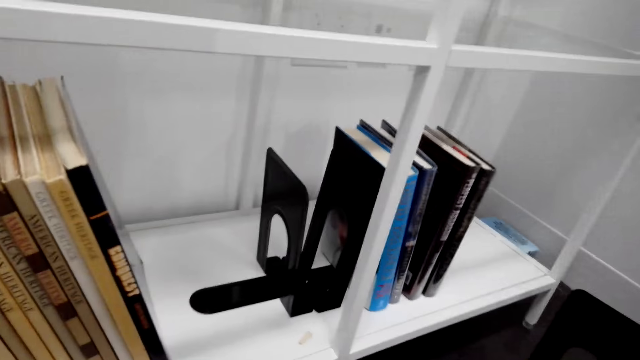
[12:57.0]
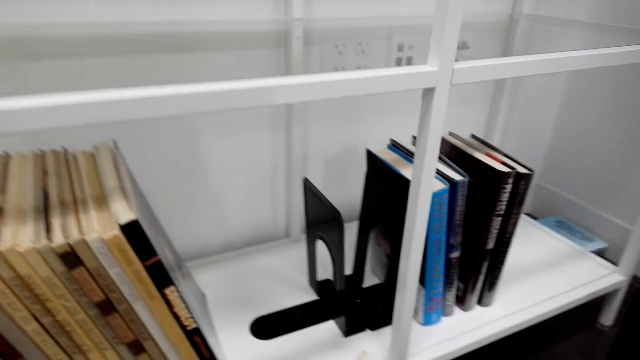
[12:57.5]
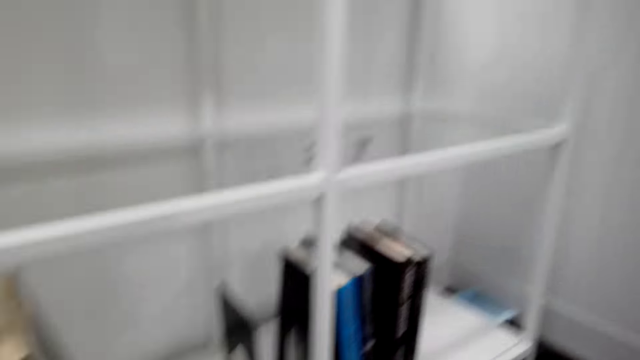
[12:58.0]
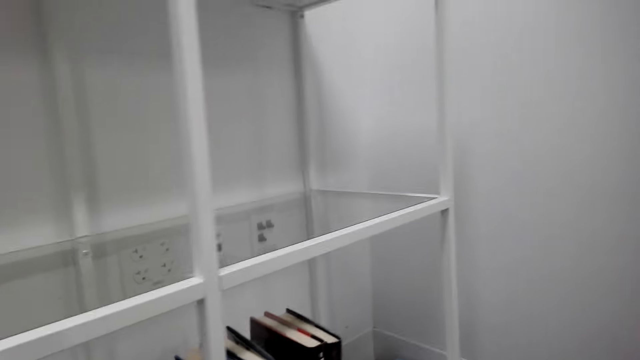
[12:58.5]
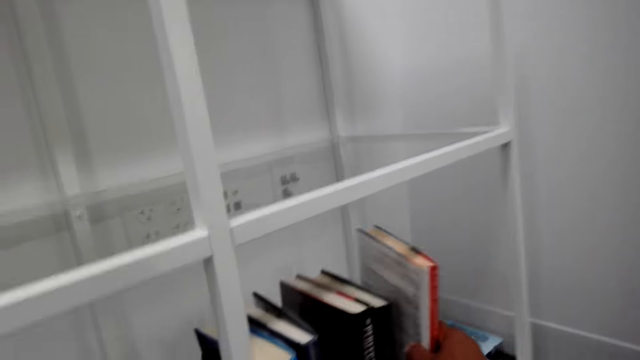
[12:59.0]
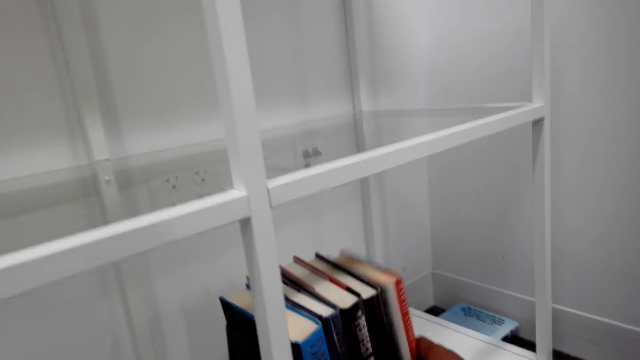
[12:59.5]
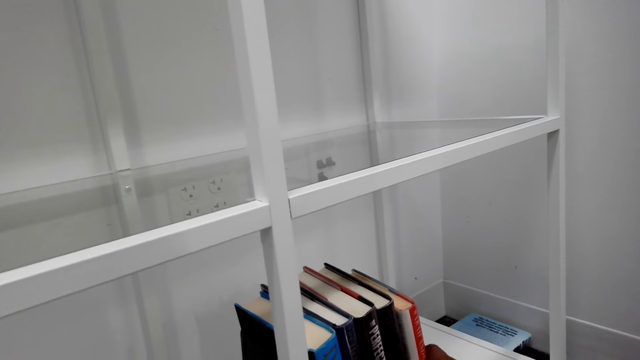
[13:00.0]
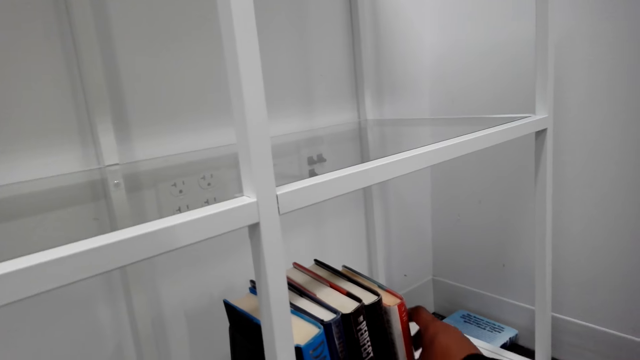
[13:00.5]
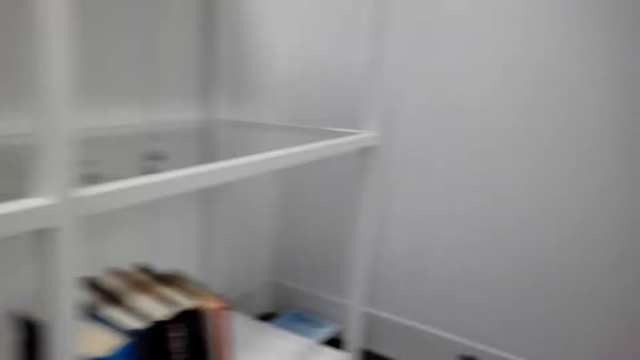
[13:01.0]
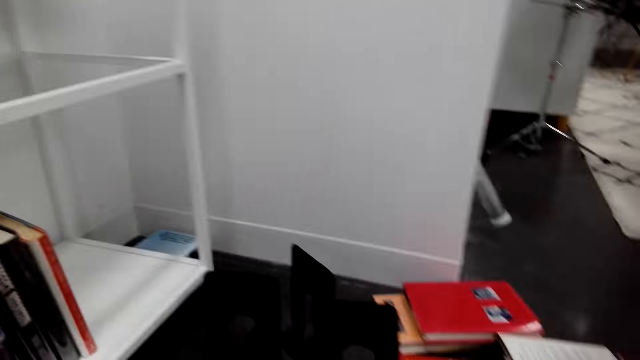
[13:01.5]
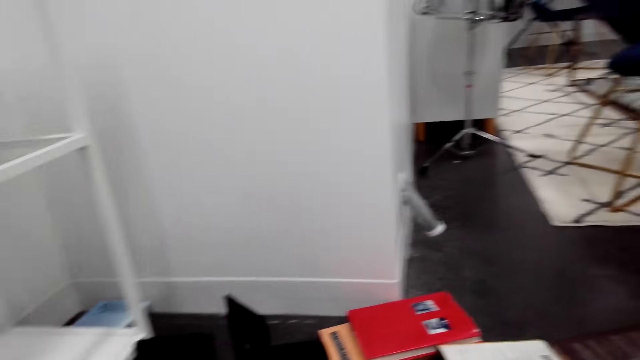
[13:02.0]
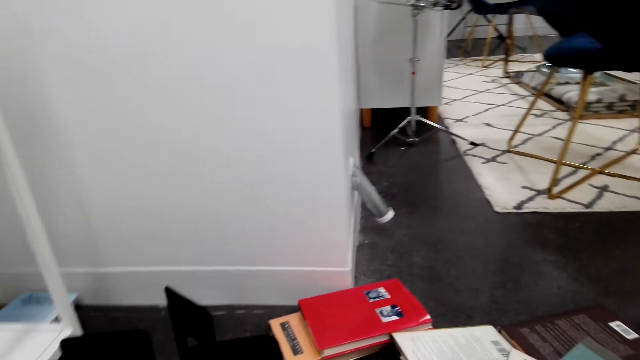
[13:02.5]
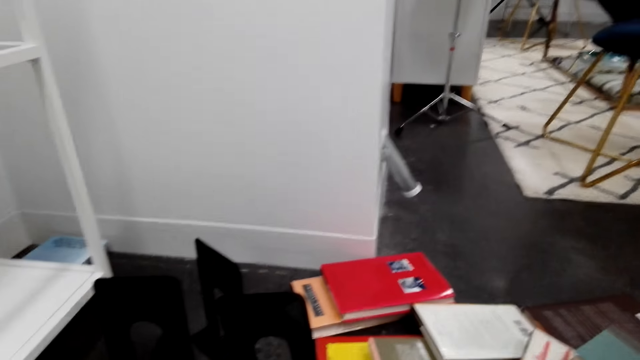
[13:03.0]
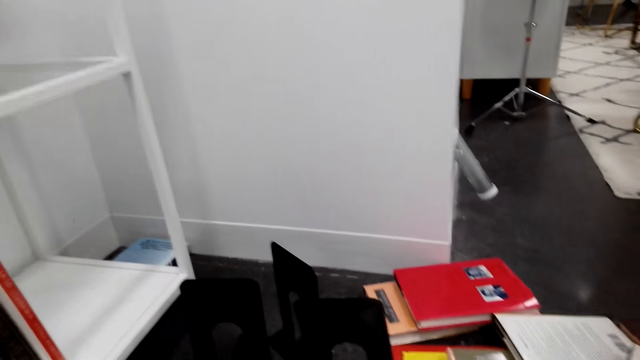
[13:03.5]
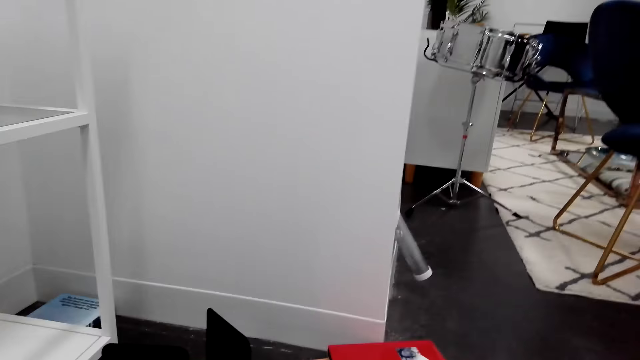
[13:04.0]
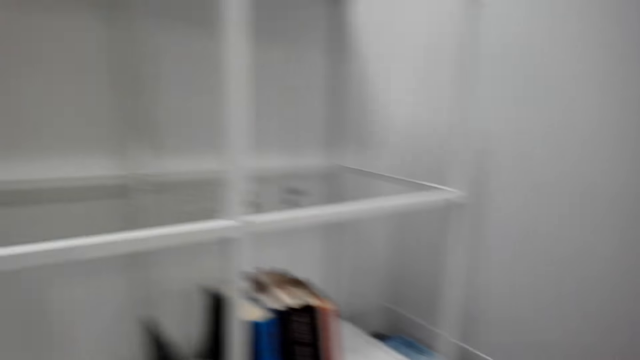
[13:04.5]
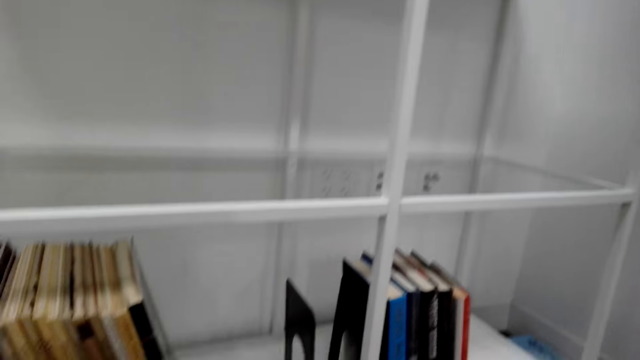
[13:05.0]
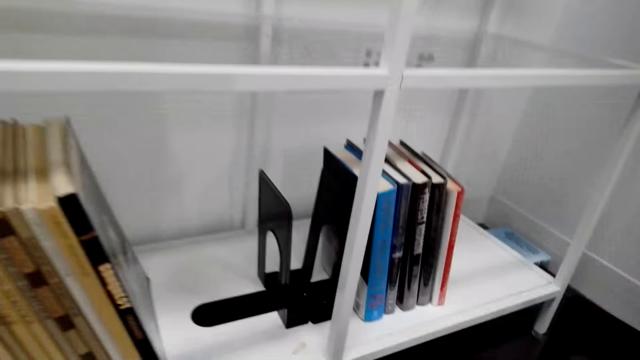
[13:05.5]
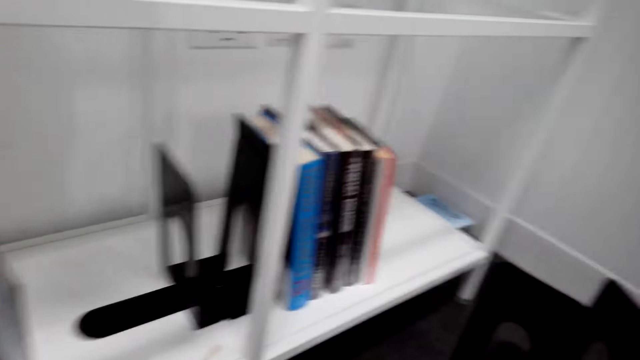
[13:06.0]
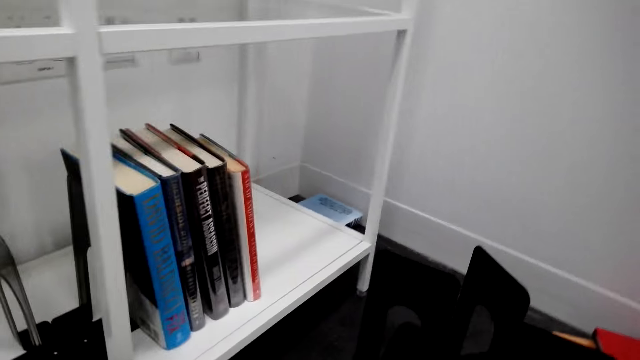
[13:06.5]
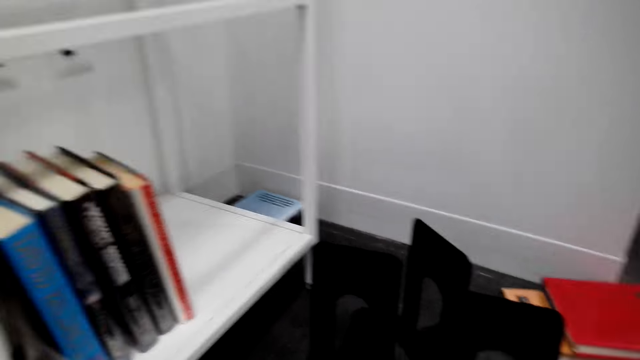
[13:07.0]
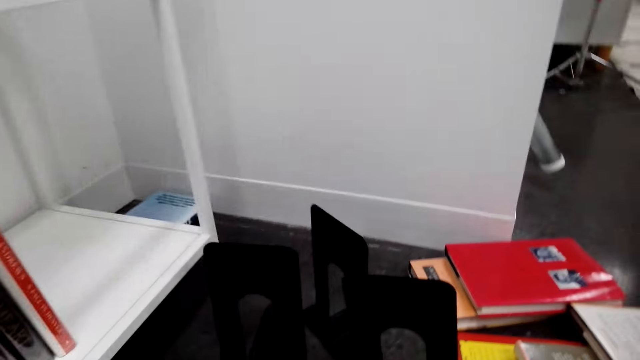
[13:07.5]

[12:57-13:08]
The camera wearer places the book on the shelf. They pick up a book from the floor.

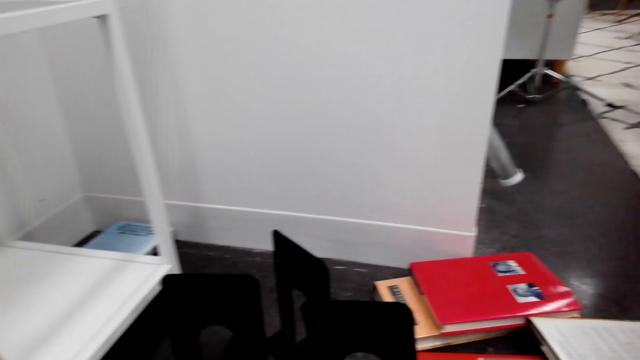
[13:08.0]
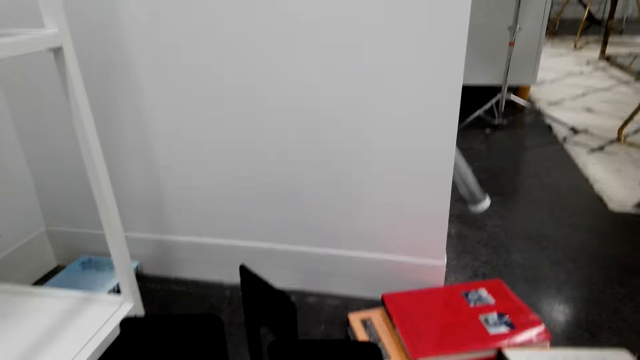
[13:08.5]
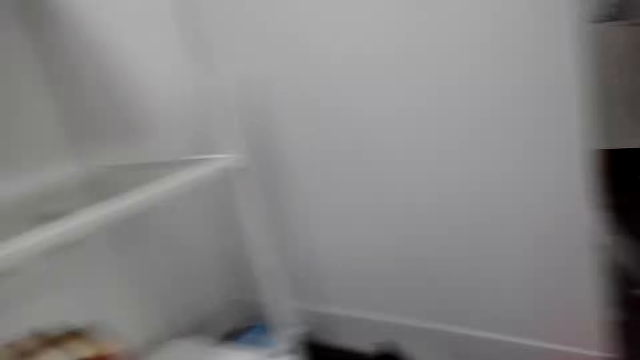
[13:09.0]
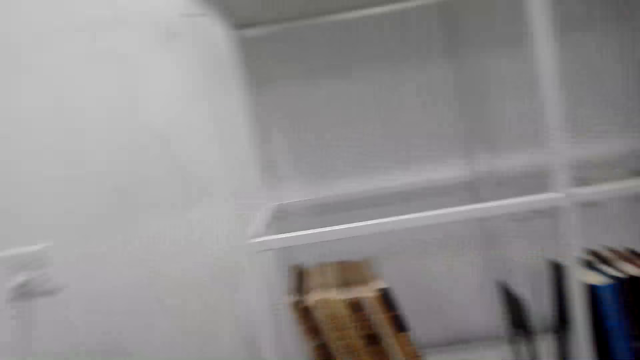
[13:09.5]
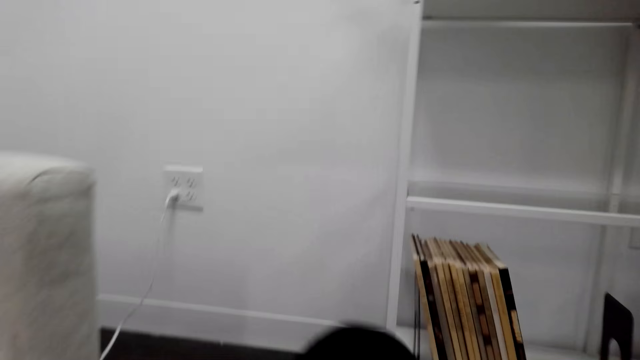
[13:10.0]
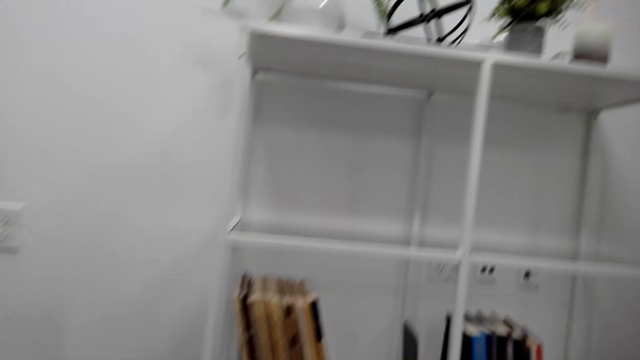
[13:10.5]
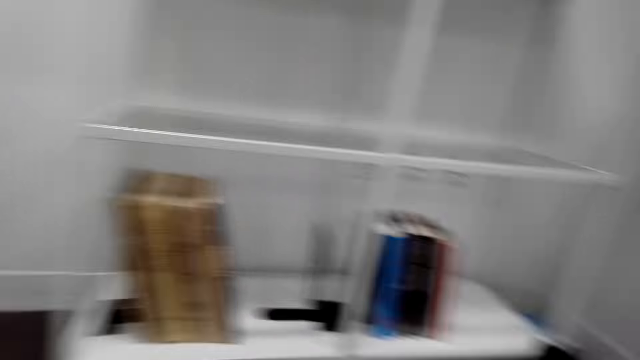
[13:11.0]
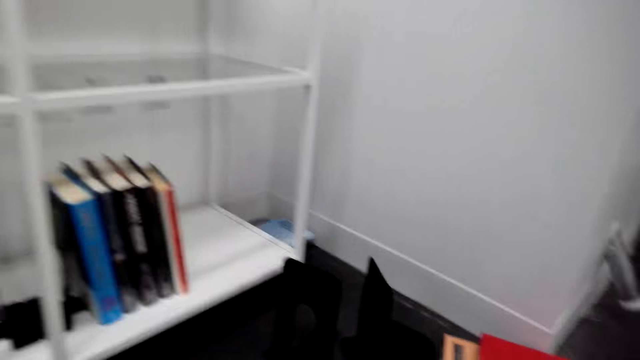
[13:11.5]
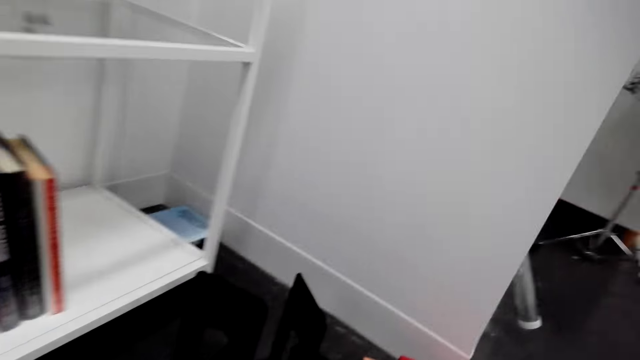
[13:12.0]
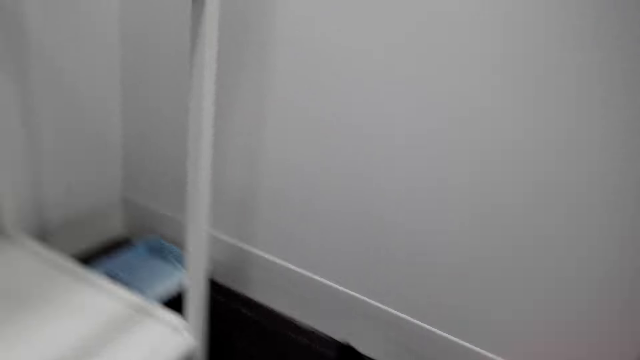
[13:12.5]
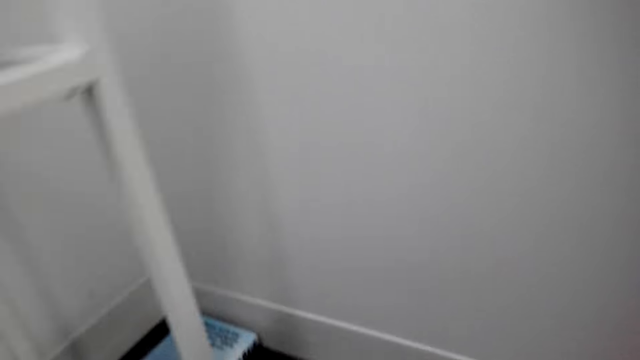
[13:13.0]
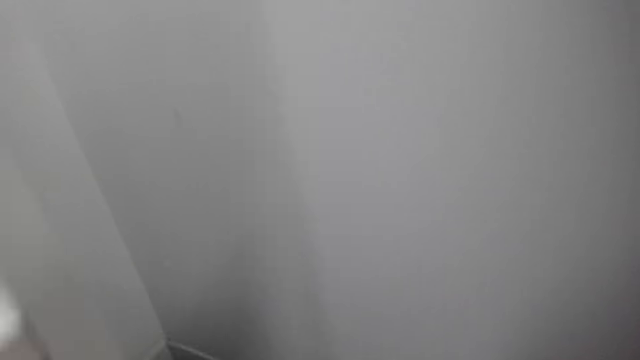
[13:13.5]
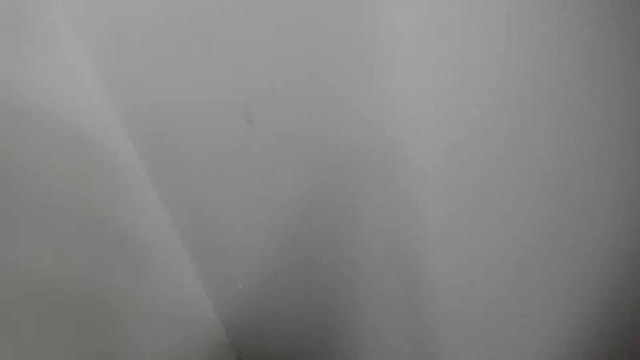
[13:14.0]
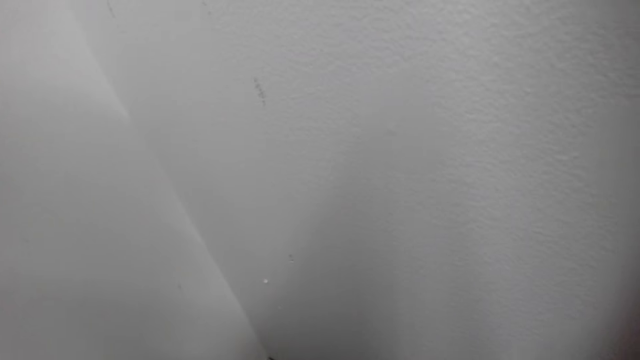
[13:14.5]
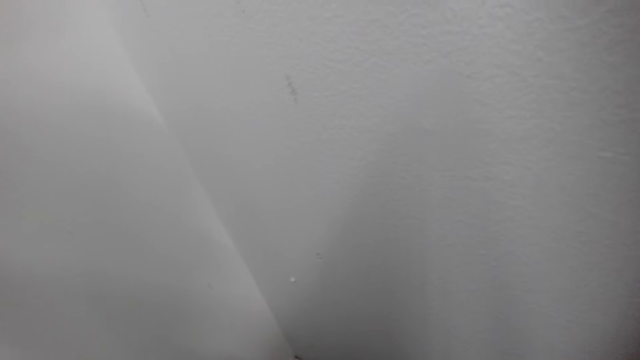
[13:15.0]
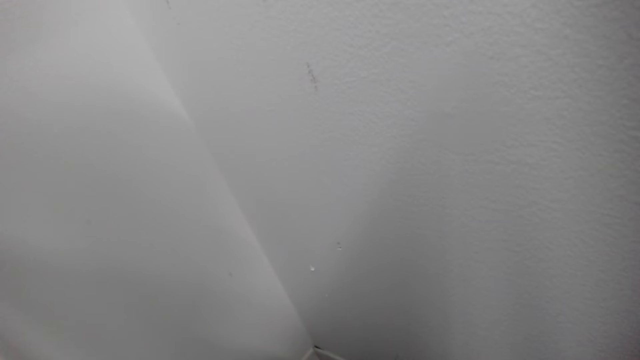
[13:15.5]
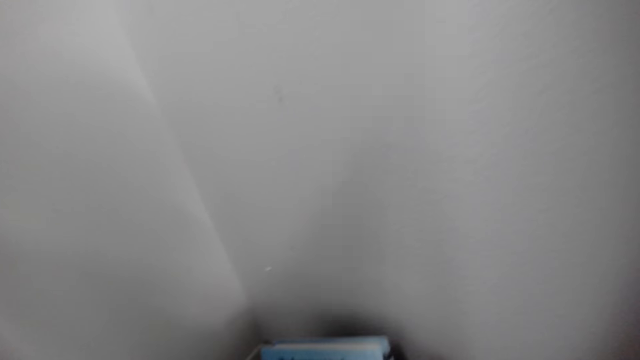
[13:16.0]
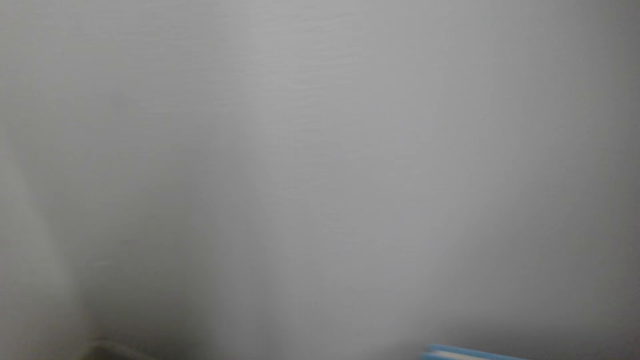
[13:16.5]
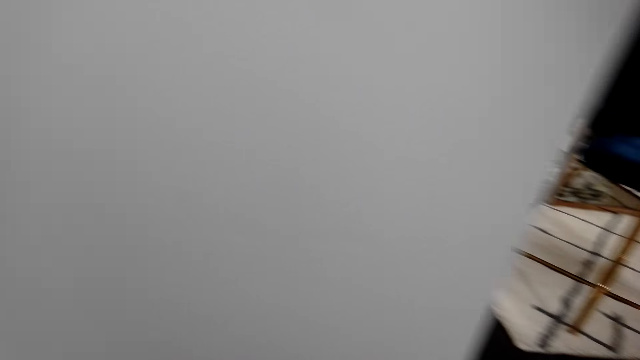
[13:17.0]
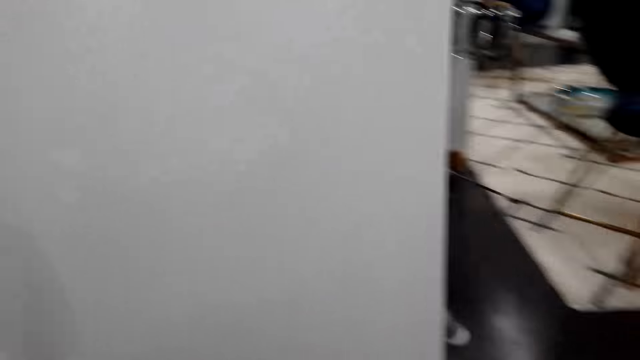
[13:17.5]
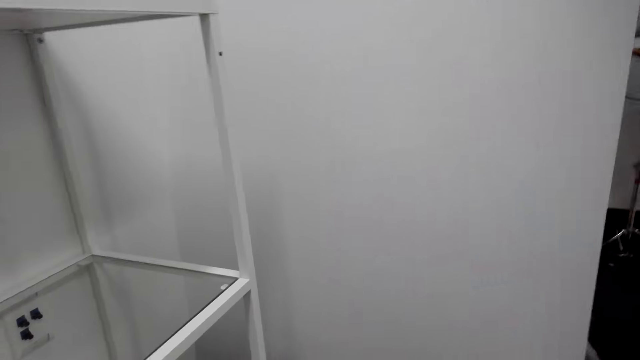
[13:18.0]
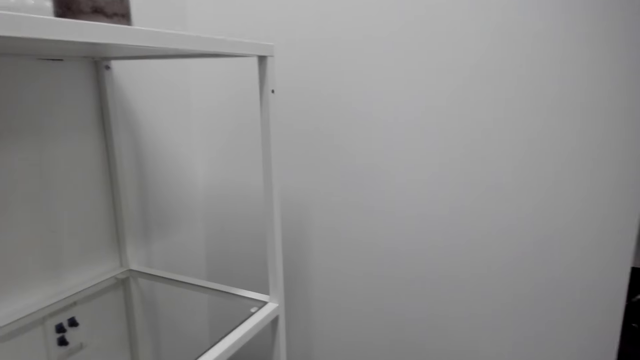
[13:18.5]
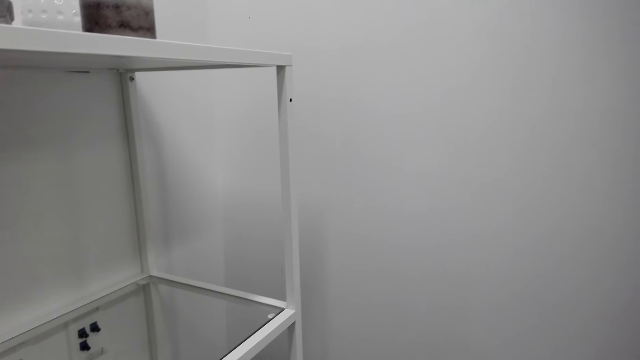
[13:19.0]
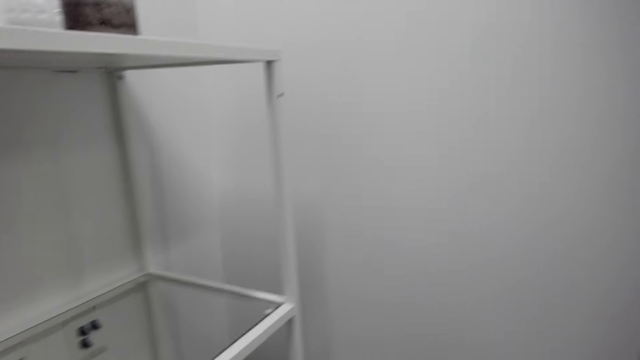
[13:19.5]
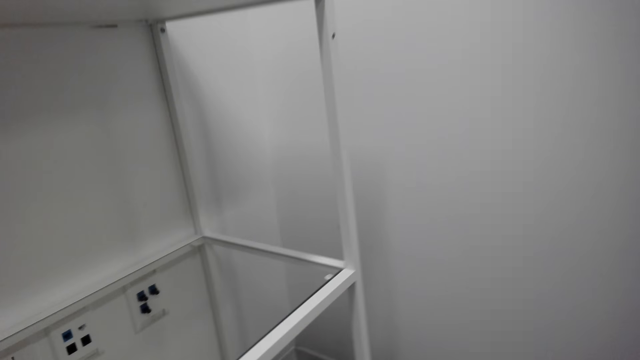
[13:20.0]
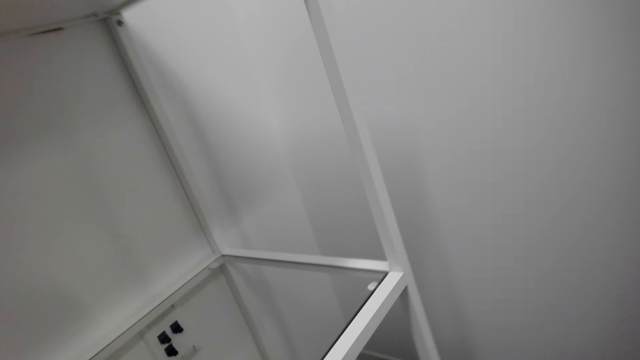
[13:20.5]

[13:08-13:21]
The camera wearer looks around the house. They look around.
